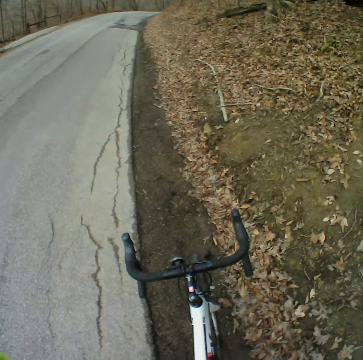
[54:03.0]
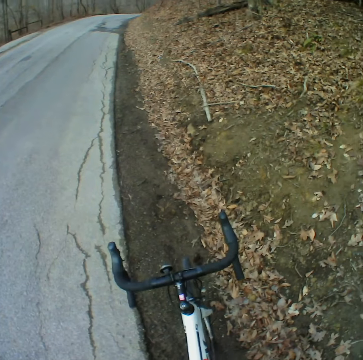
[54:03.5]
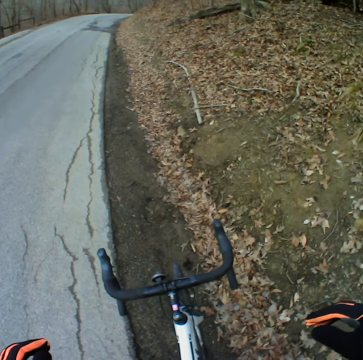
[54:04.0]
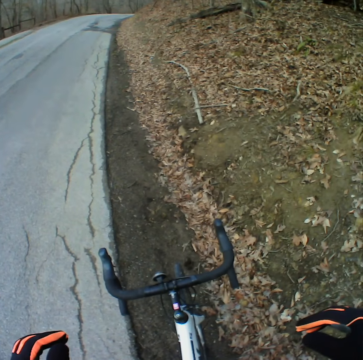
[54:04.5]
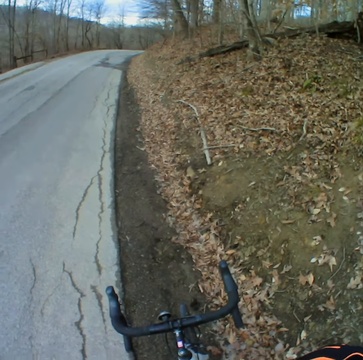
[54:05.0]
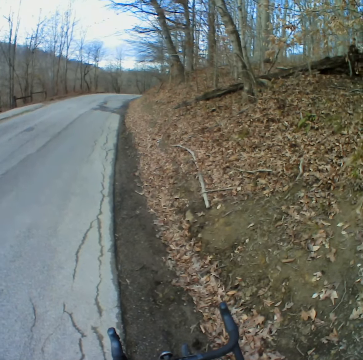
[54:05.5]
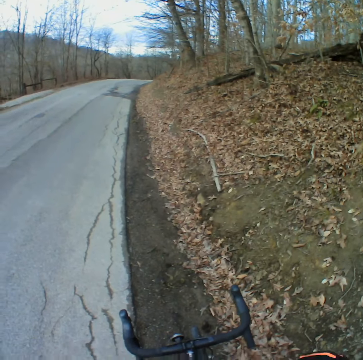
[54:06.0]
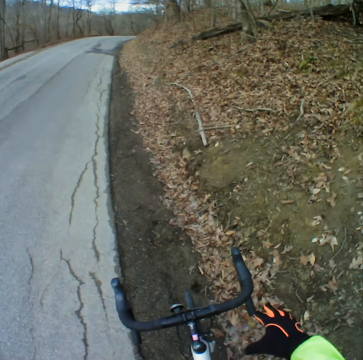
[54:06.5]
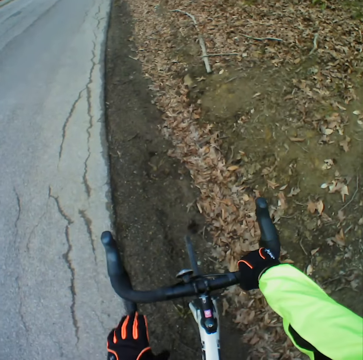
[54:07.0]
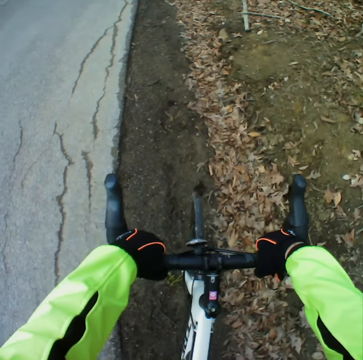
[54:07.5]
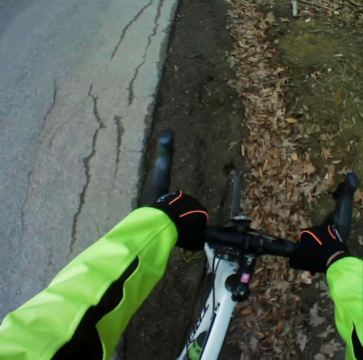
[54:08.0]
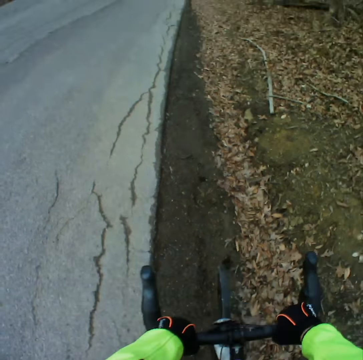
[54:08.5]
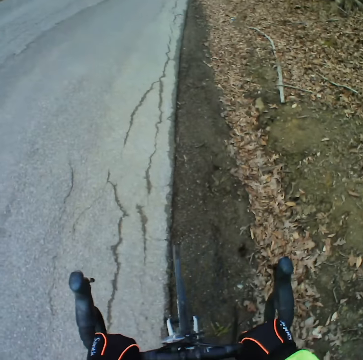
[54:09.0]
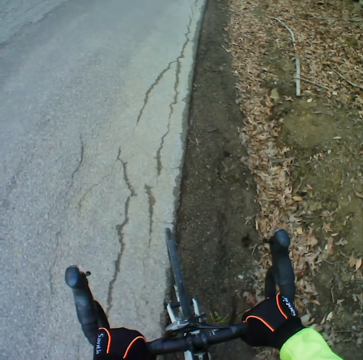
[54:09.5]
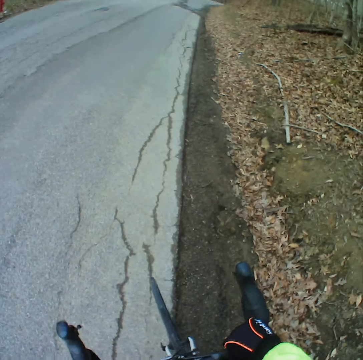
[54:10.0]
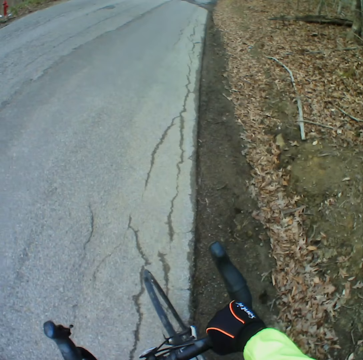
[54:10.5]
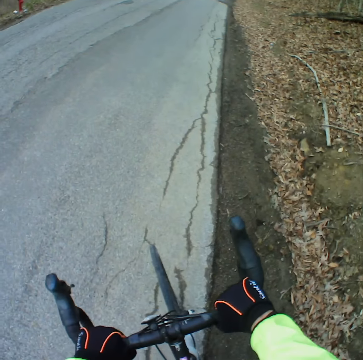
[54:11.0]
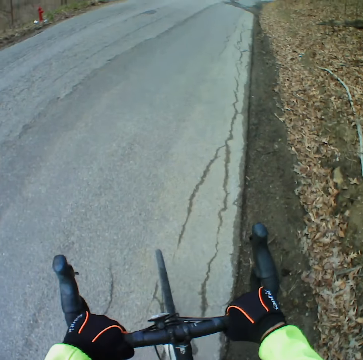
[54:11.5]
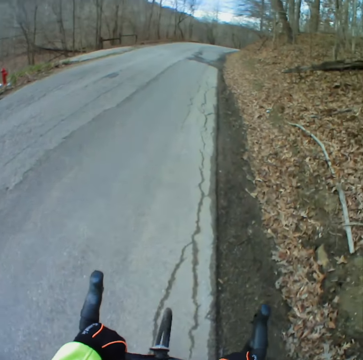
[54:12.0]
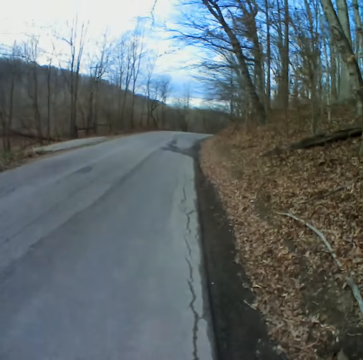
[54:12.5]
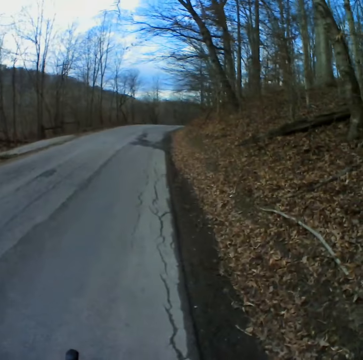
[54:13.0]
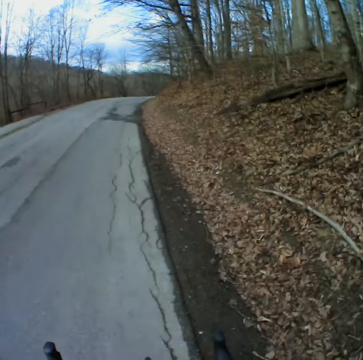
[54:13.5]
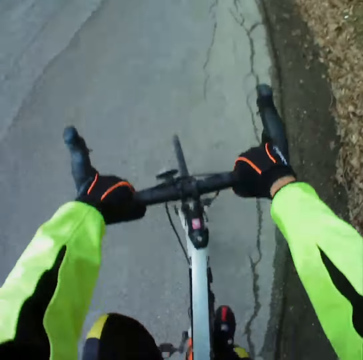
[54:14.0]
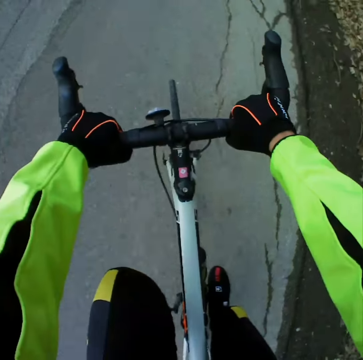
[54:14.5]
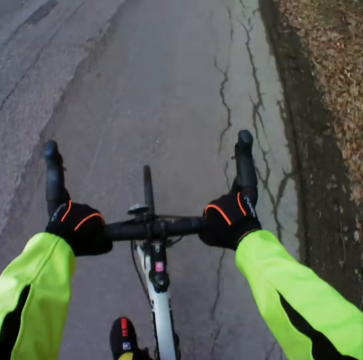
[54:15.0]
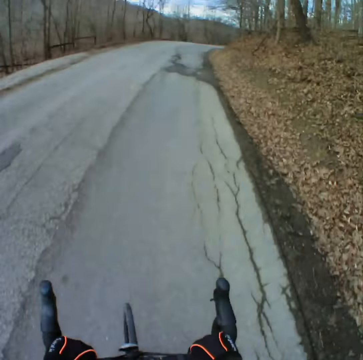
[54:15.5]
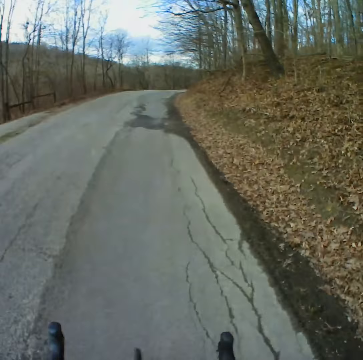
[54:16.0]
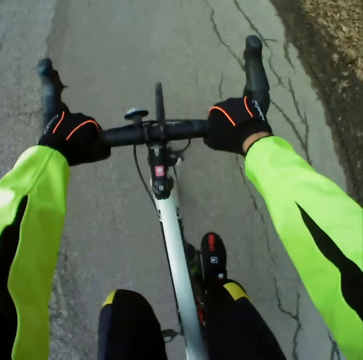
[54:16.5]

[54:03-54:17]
The camera wearer holds on the bicycle handles. They take the bicycle. They start riding the bicycle.

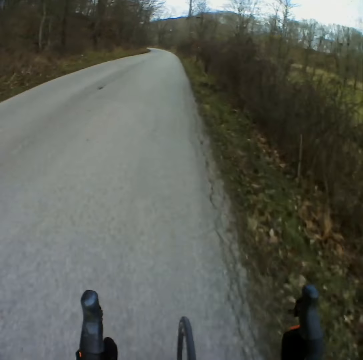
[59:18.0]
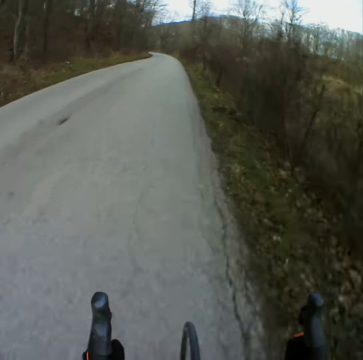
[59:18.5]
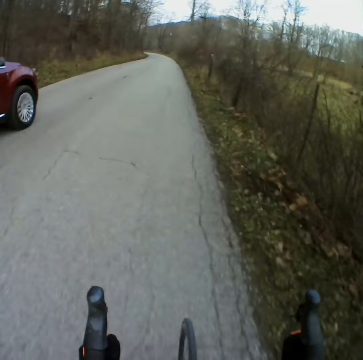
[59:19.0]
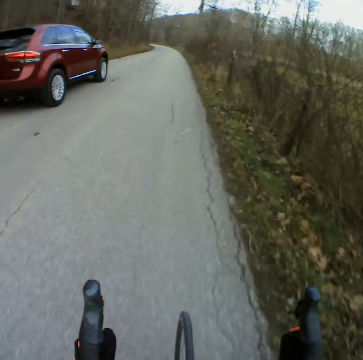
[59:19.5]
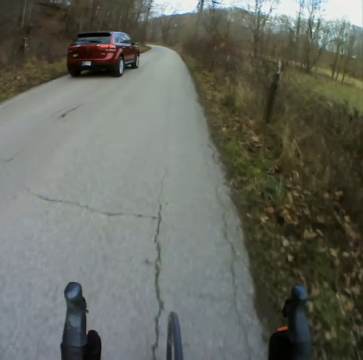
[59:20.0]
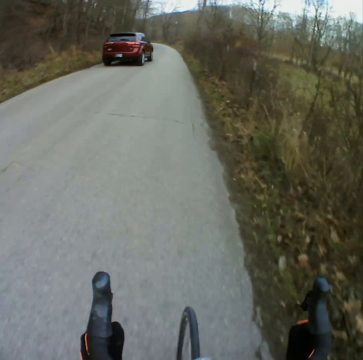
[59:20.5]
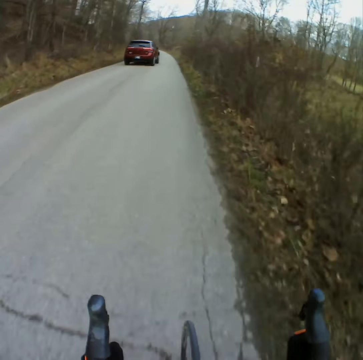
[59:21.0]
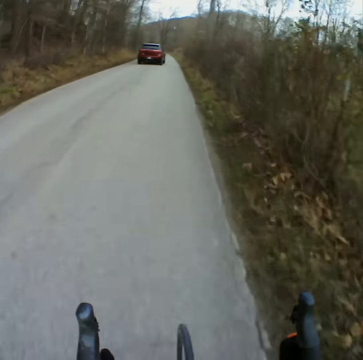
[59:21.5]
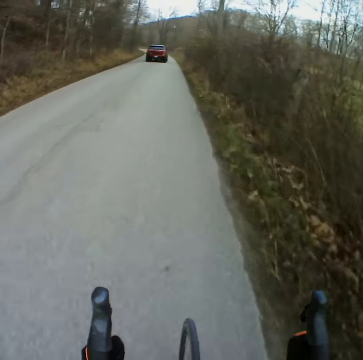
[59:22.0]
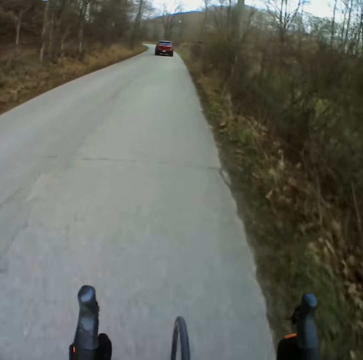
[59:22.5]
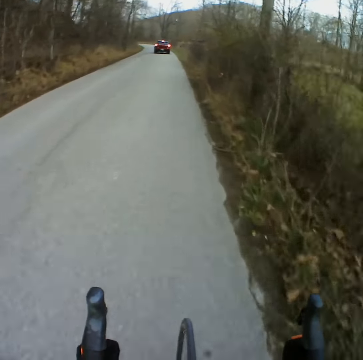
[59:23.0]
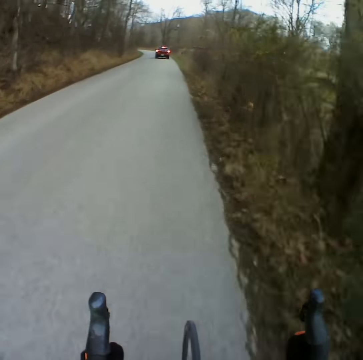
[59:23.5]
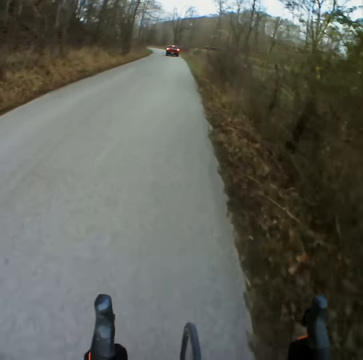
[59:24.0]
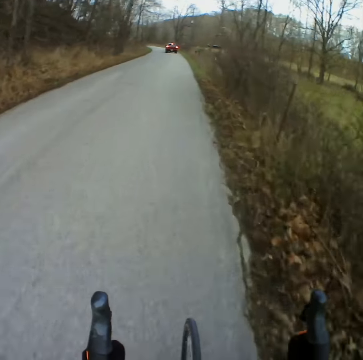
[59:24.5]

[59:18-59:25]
A person passes.

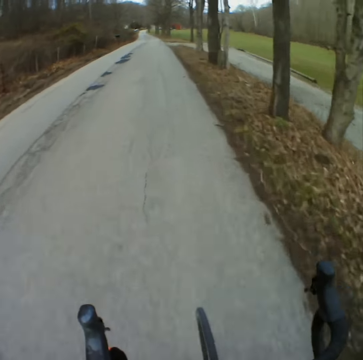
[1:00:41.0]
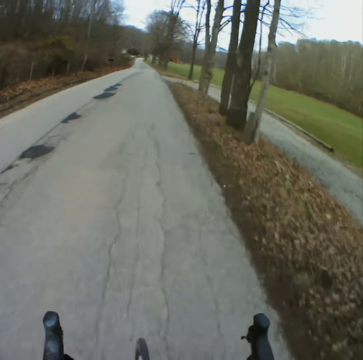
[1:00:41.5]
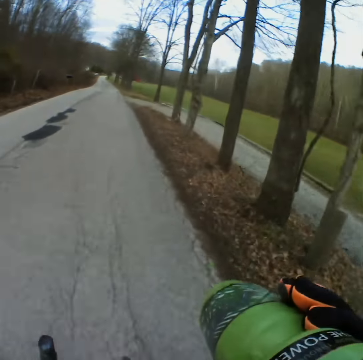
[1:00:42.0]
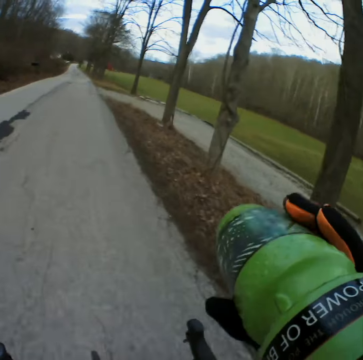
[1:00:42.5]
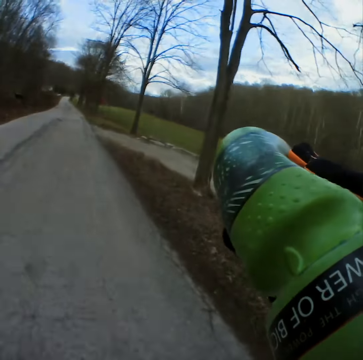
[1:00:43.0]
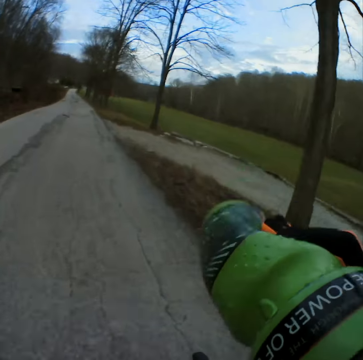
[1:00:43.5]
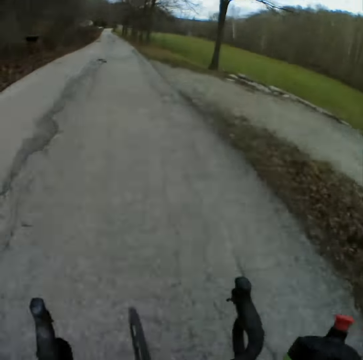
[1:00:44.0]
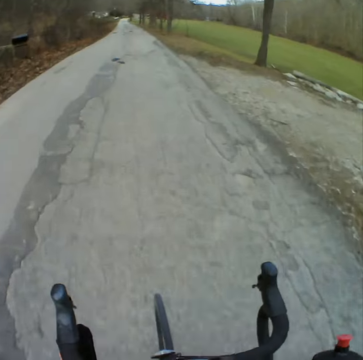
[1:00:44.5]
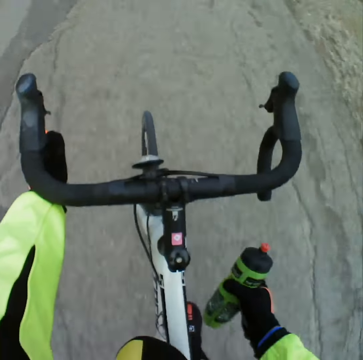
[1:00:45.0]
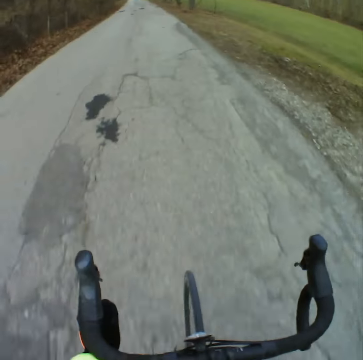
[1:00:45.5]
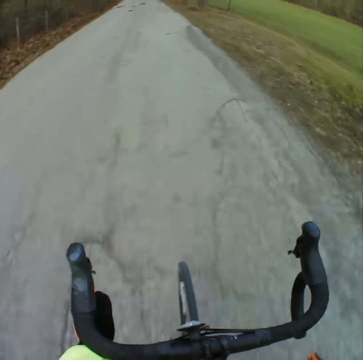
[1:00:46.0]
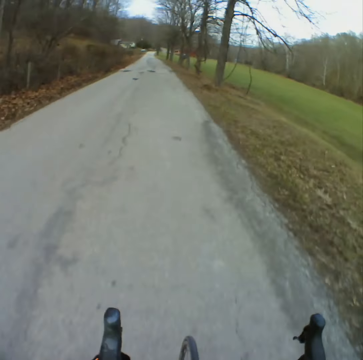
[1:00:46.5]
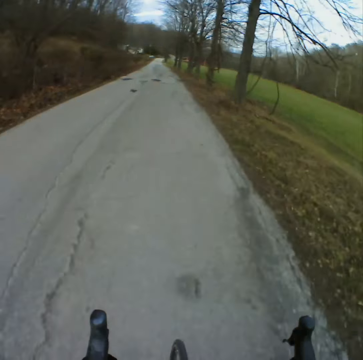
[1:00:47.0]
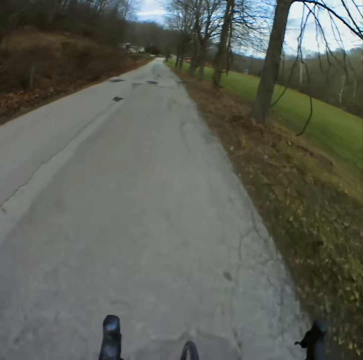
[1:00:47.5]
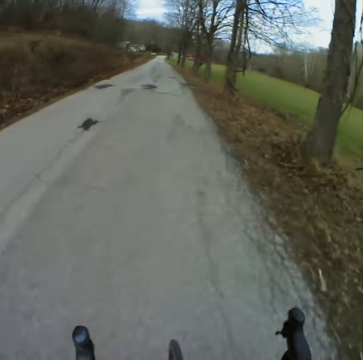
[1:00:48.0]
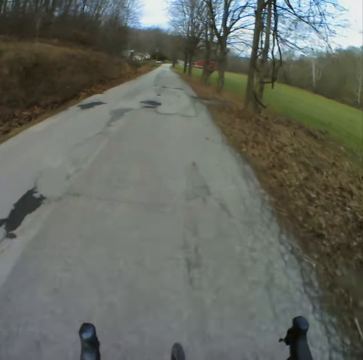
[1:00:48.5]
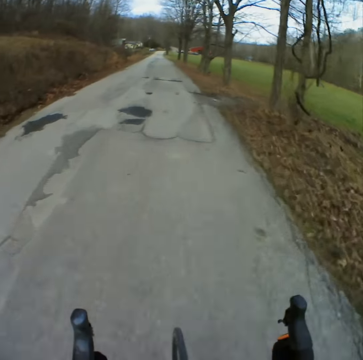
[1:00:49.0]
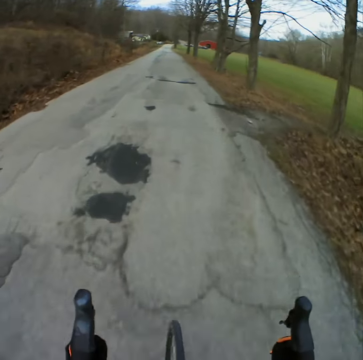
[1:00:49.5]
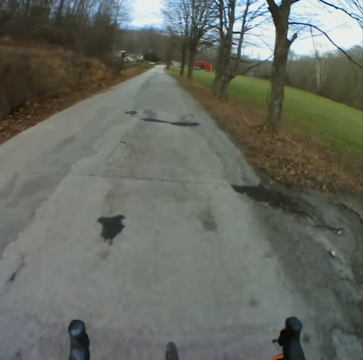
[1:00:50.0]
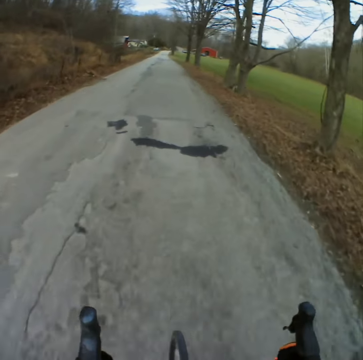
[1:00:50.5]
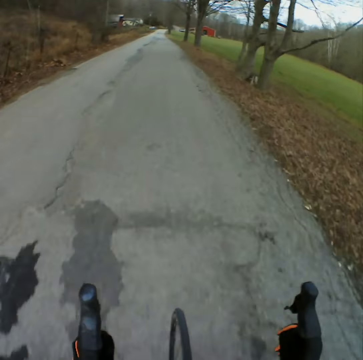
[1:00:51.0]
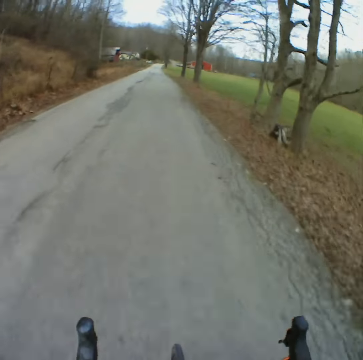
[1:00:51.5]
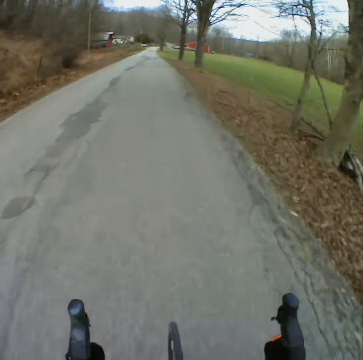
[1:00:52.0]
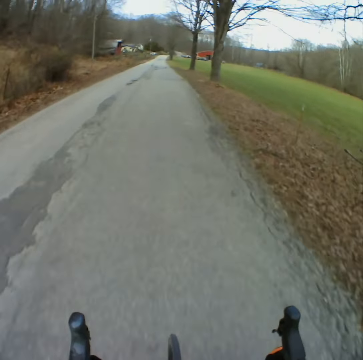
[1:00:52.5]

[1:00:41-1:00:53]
The camera wearer drinks water. They put back the bottle and cycle the bicycle.

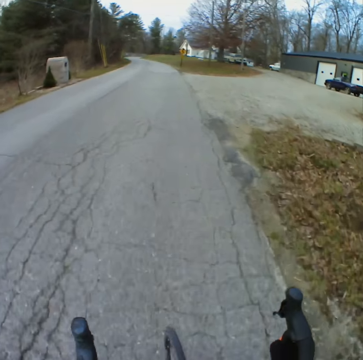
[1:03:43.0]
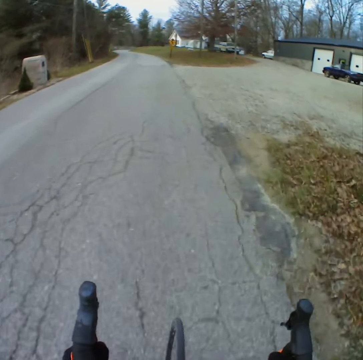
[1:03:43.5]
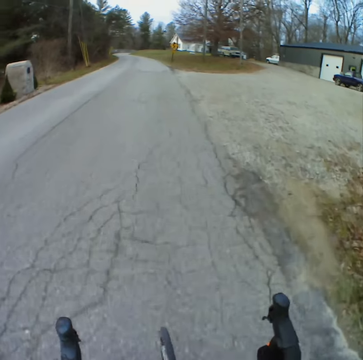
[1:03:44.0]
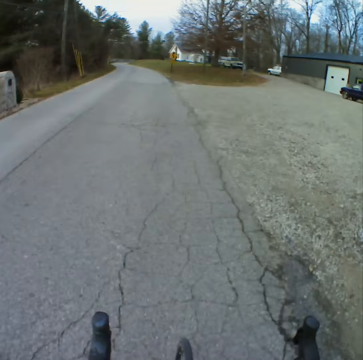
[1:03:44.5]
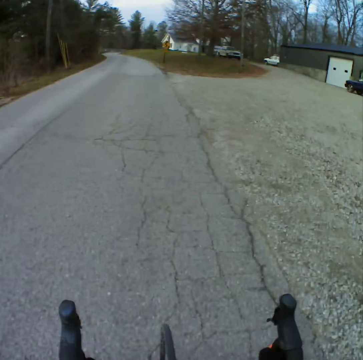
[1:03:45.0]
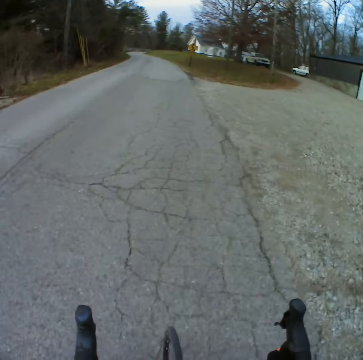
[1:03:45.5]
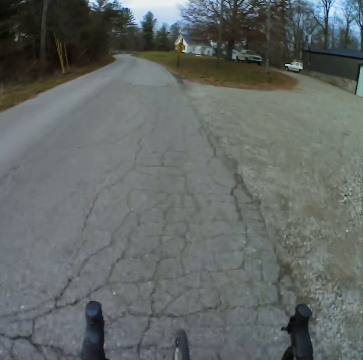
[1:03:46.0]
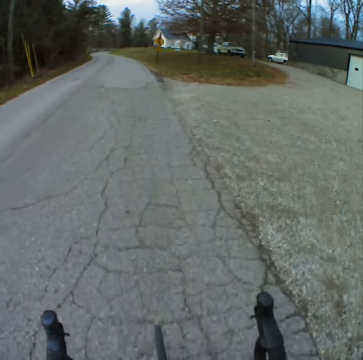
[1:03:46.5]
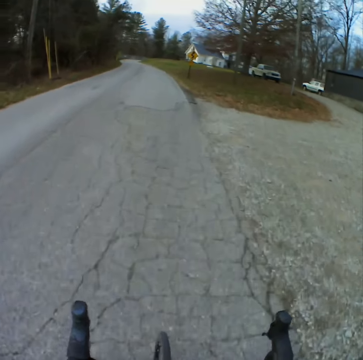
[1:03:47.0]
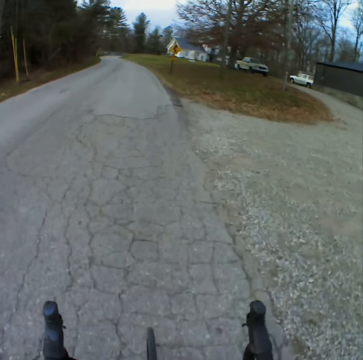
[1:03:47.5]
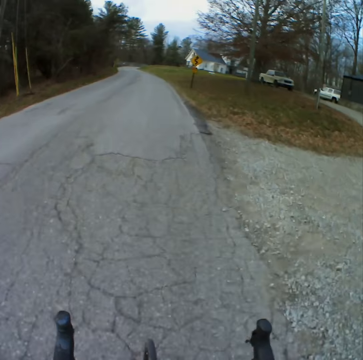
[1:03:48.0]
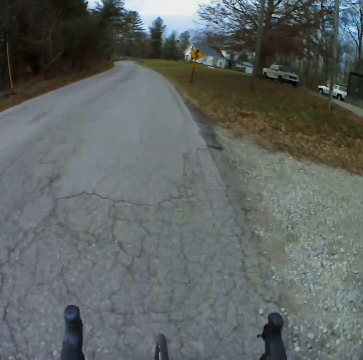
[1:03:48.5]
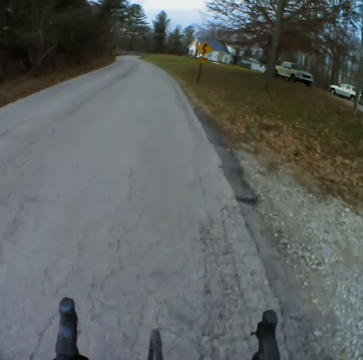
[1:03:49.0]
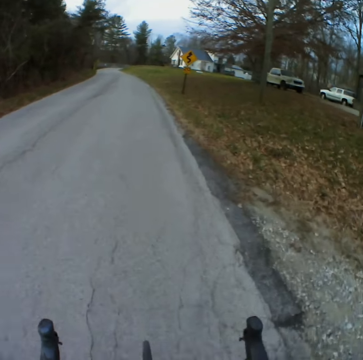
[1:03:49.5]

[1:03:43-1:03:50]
The camera wearer cycles along the road.
